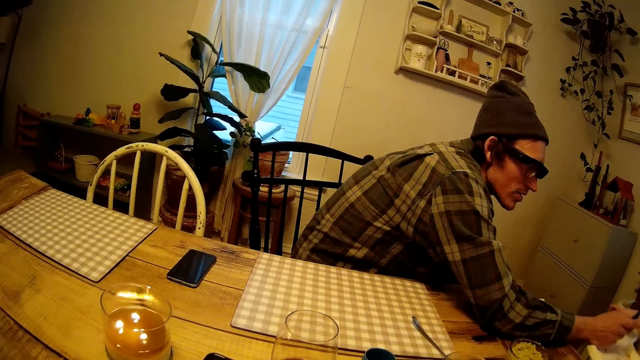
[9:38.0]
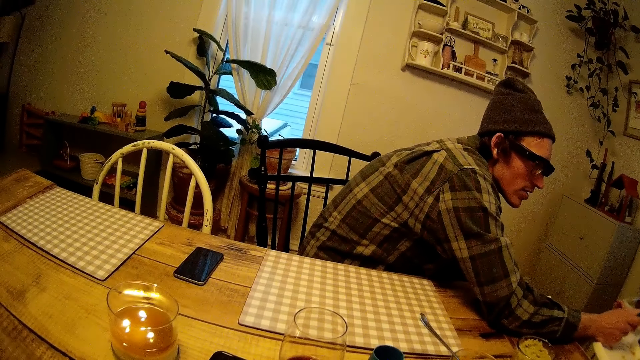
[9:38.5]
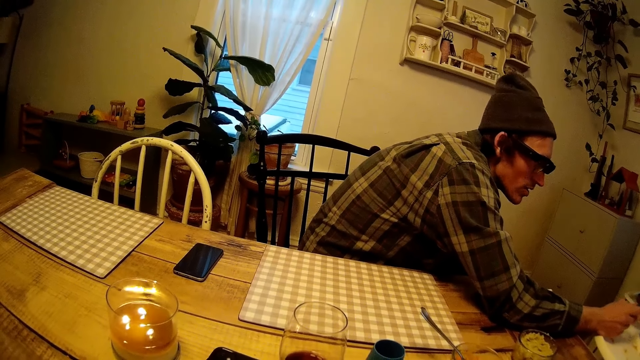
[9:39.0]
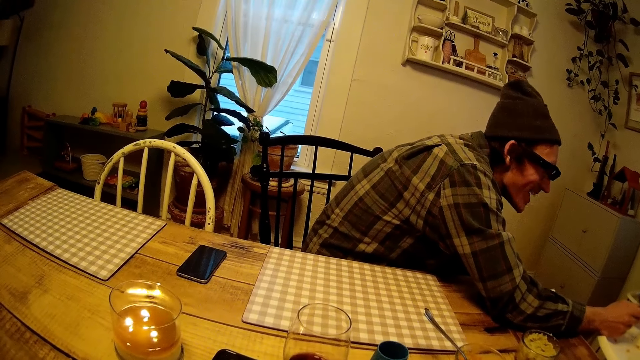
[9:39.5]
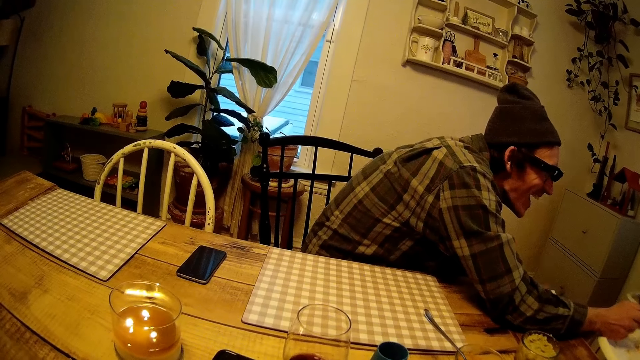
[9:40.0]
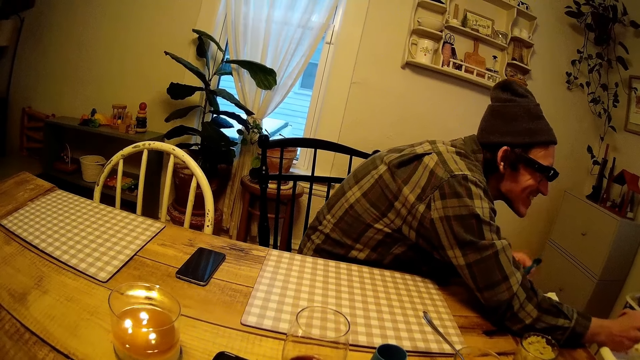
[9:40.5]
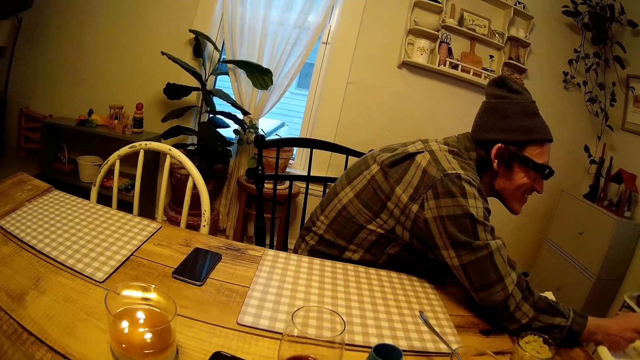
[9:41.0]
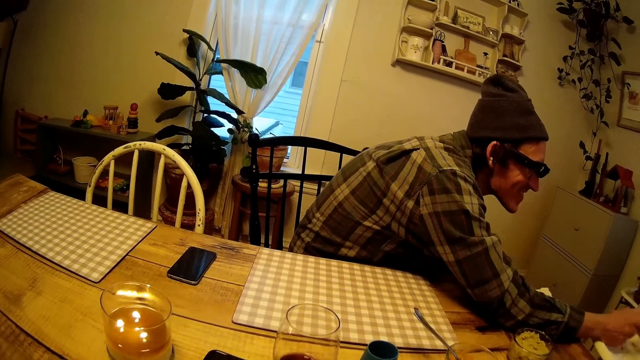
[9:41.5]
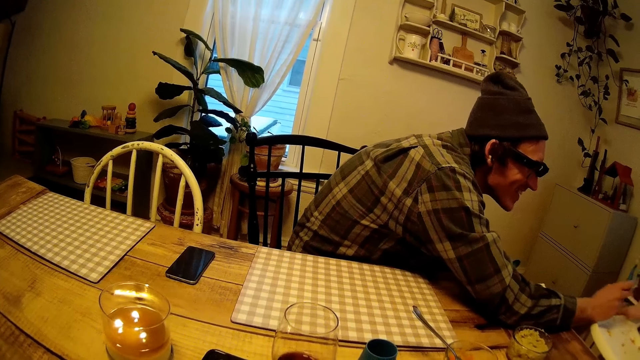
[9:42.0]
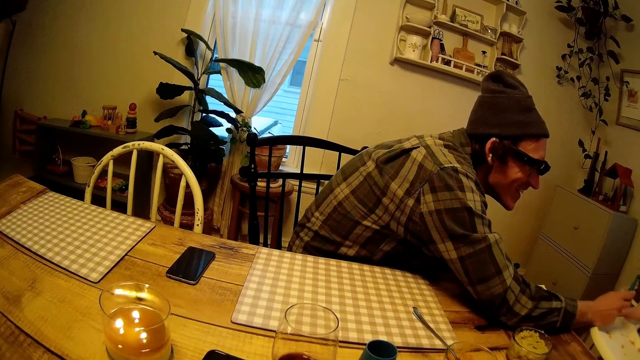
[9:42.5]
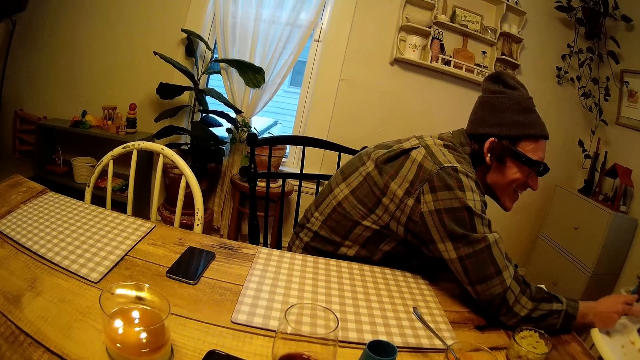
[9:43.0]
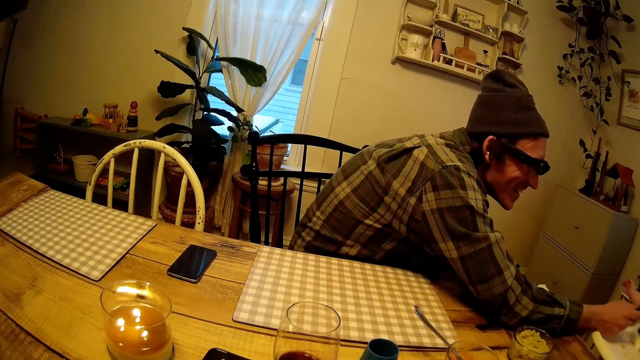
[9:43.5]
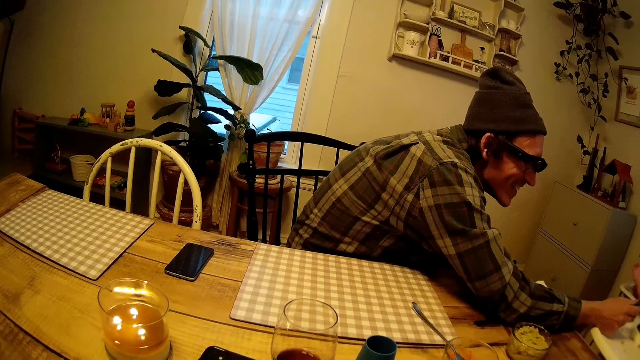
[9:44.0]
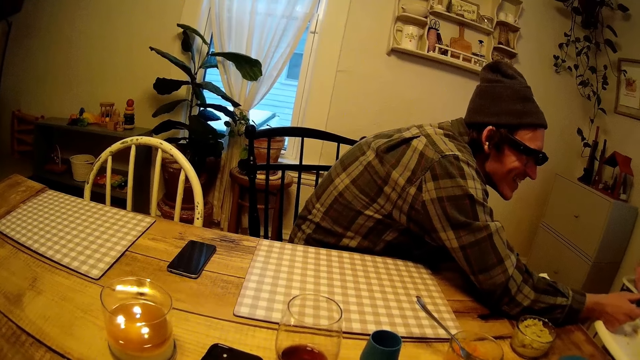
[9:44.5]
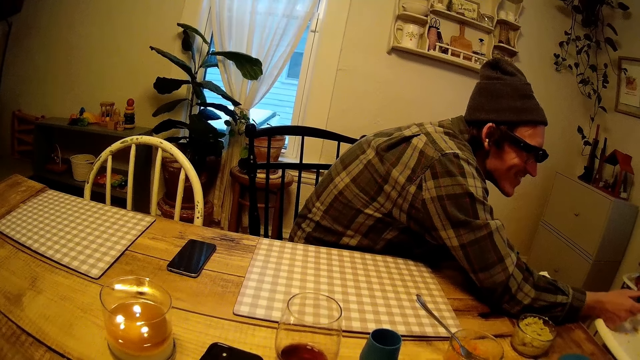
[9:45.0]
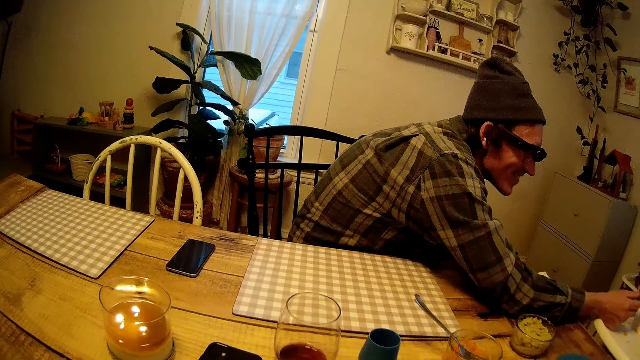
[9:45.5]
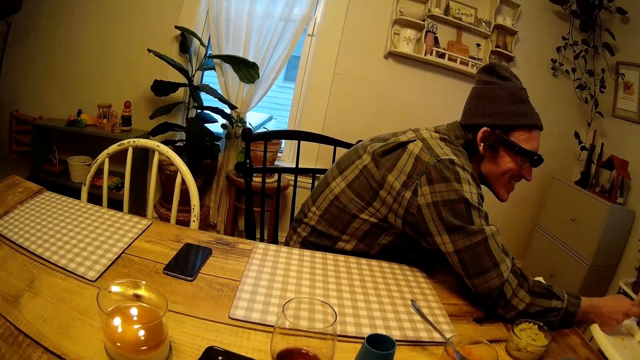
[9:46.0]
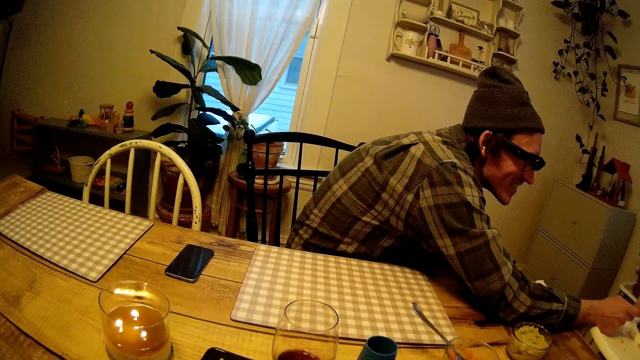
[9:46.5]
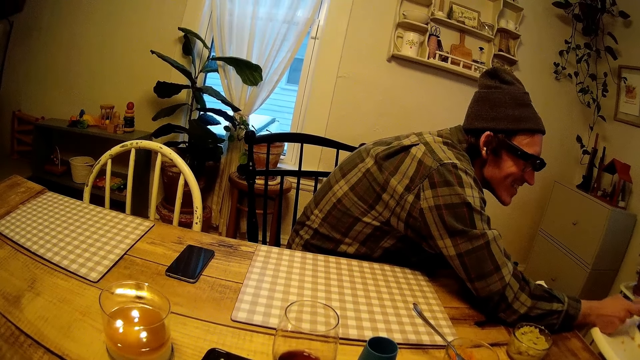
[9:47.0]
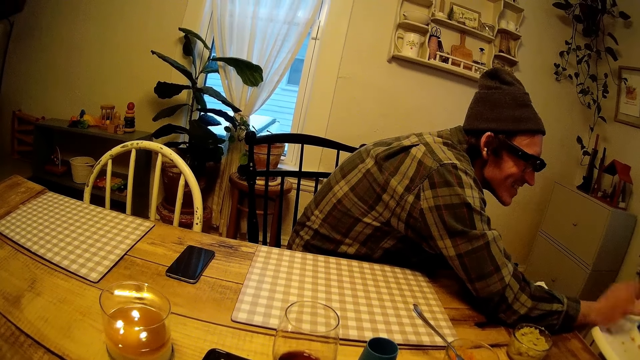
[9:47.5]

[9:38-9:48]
The man feeds the baby. The baby collects the spoon from the man.

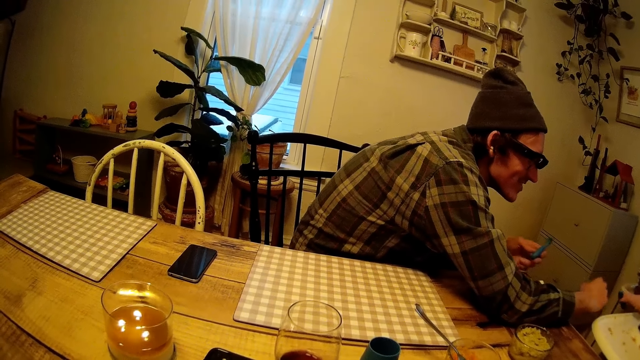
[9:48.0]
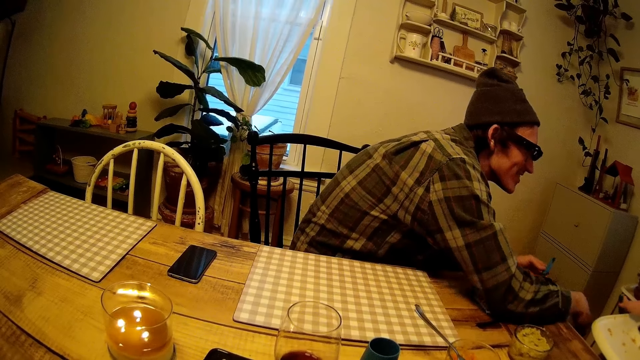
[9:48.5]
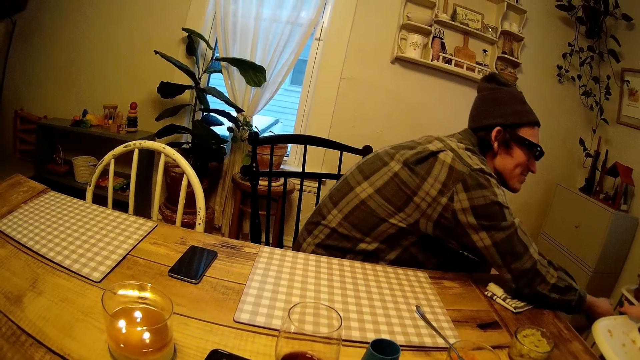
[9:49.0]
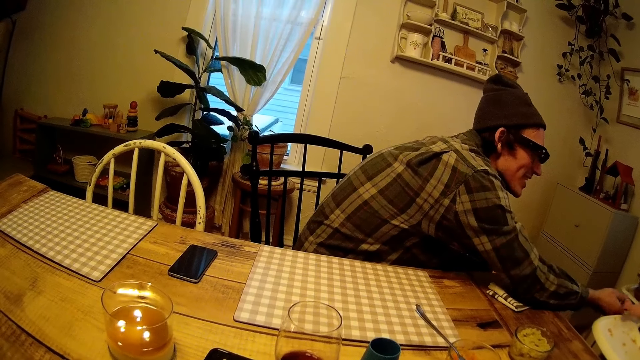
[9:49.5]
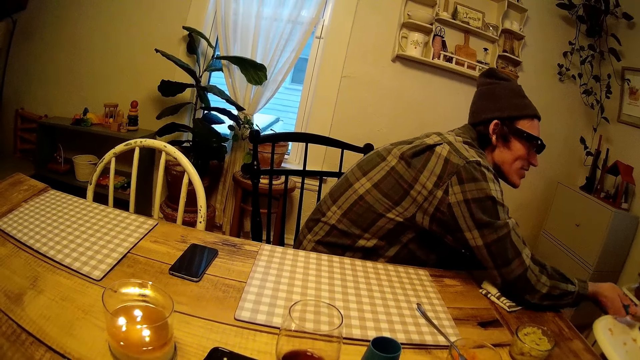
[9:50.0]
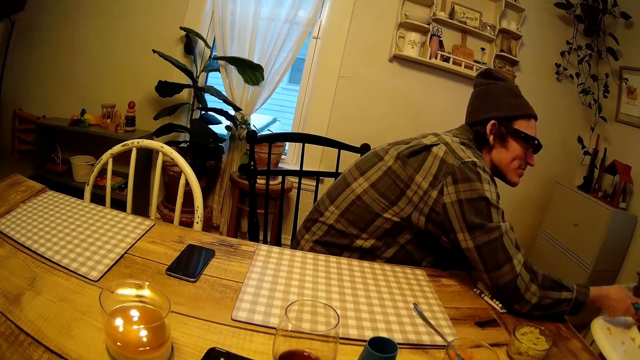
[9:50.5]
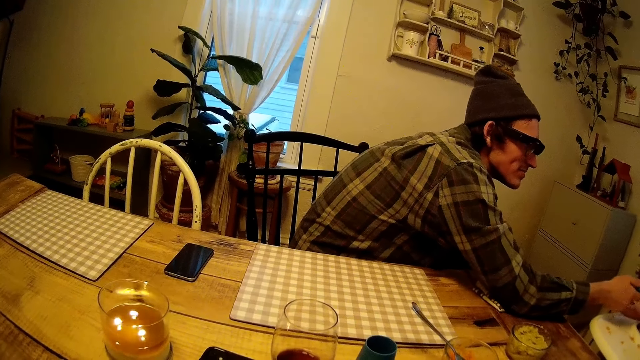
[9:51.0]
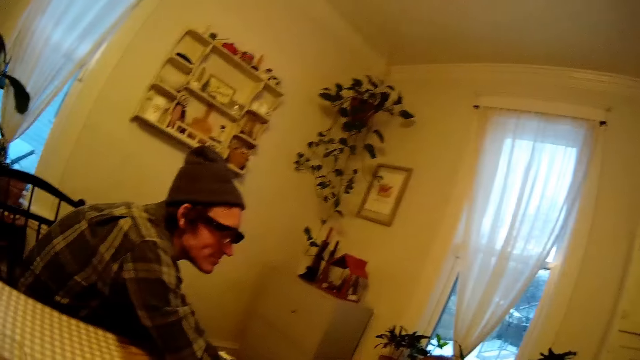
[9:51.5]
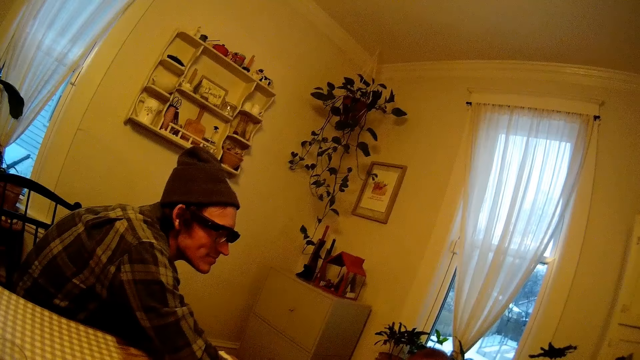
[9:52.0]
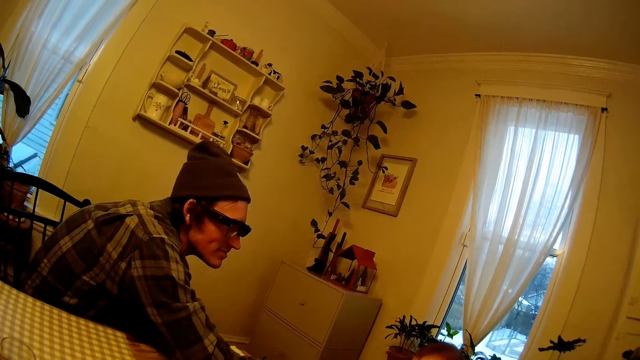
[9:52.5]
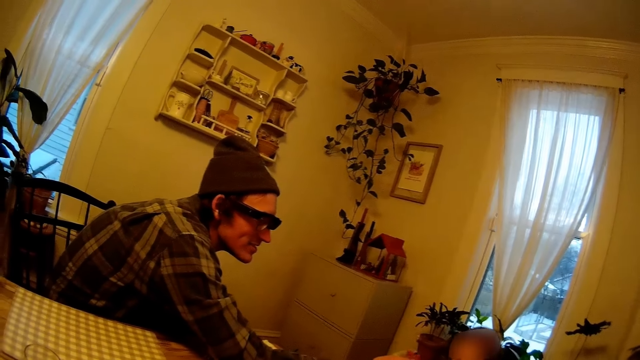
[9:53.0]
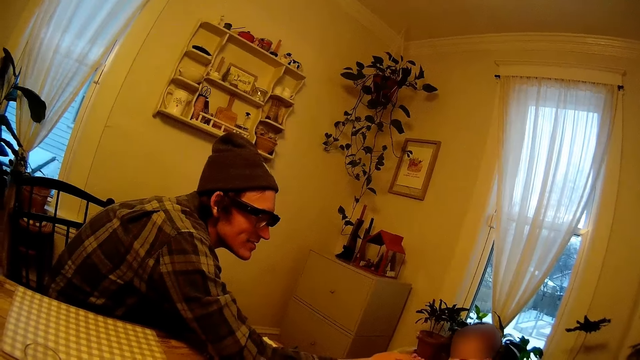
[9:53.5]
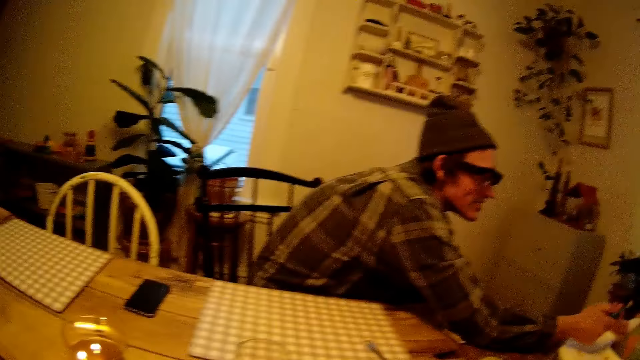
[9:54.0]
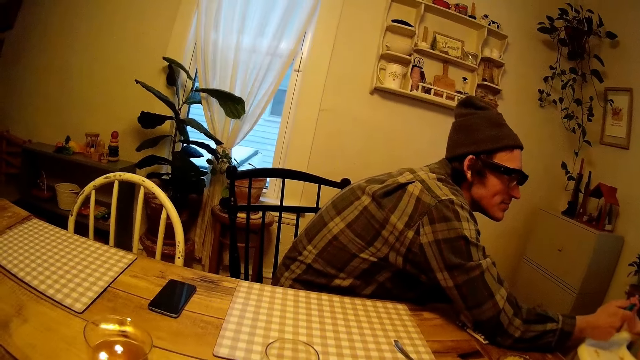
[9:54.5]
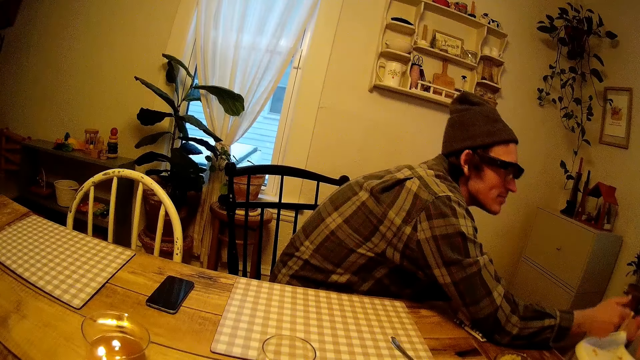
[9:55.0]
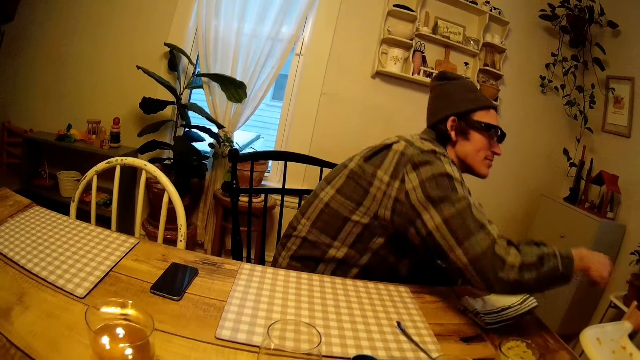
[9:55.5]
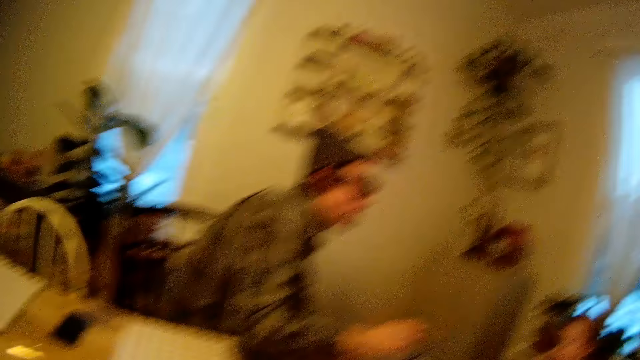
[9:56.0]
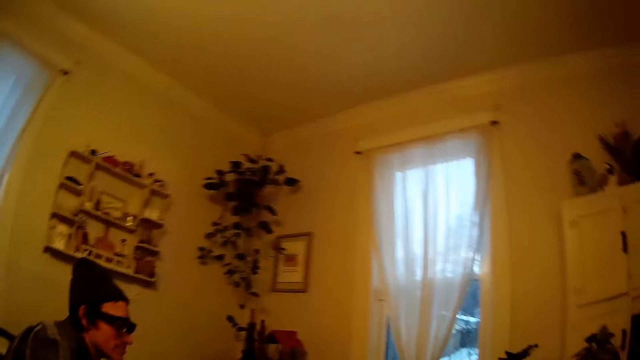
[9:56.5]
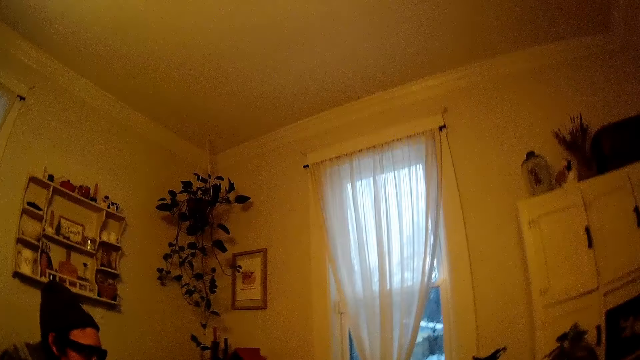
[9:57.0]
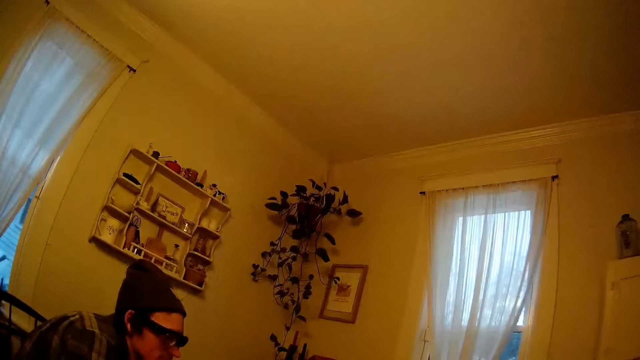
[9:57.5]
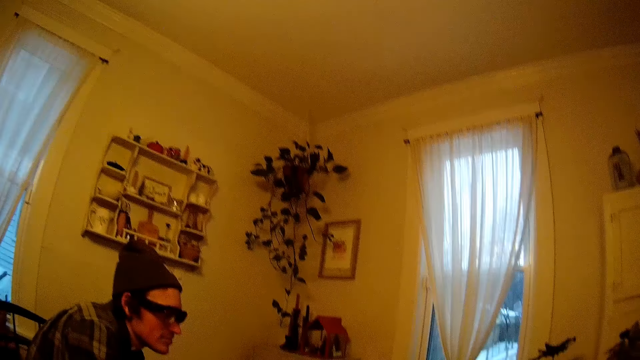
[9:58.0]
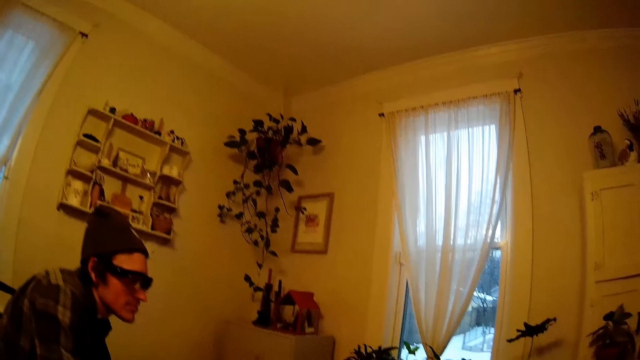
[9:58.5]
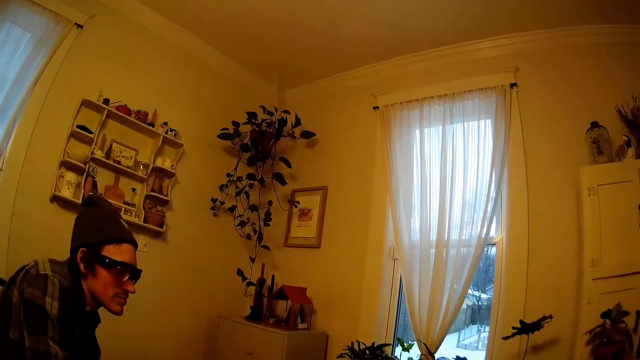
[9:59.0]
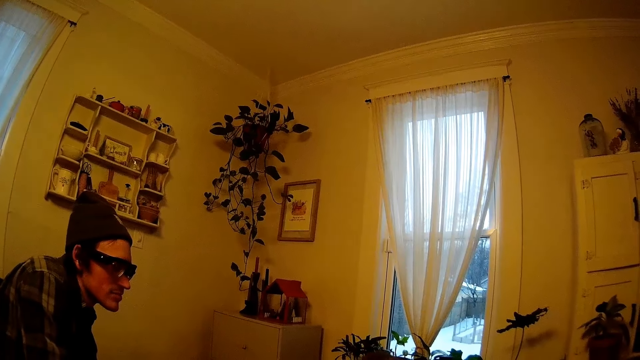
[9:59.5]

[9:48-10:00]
The baby moves its hand. The man adjusts the spoon in the baby's right hand. The camera wearer looks aside. The man moves his hand. The camera wearer looks aside.
